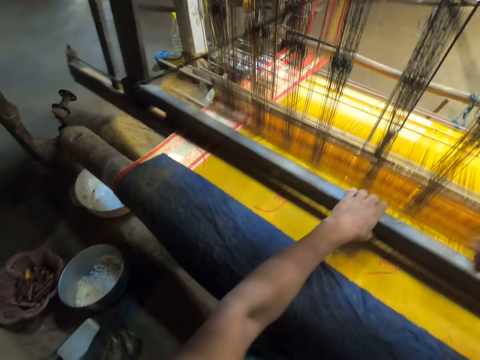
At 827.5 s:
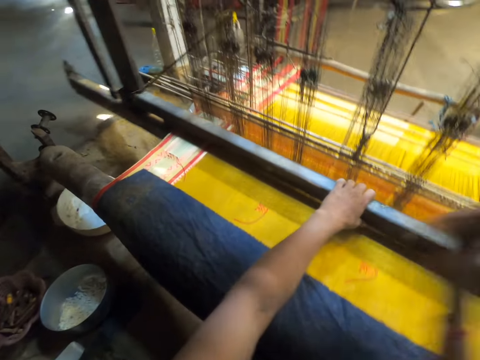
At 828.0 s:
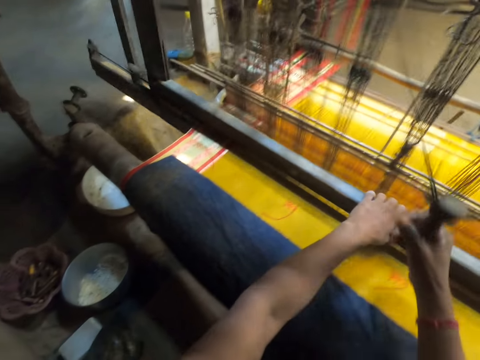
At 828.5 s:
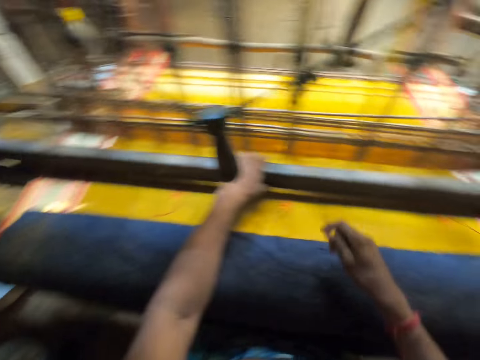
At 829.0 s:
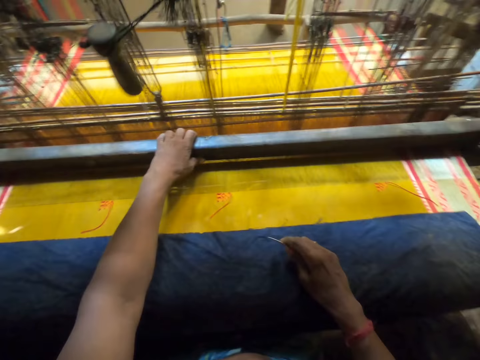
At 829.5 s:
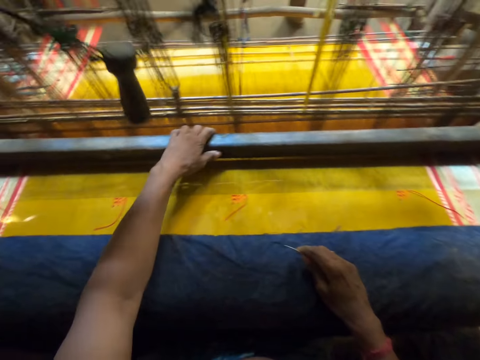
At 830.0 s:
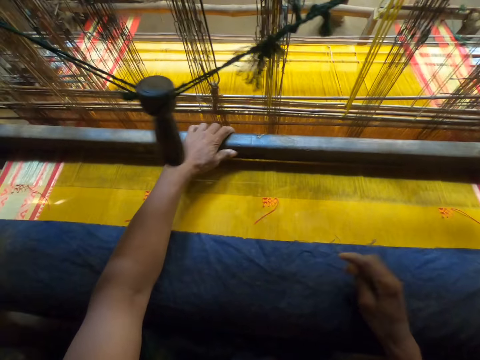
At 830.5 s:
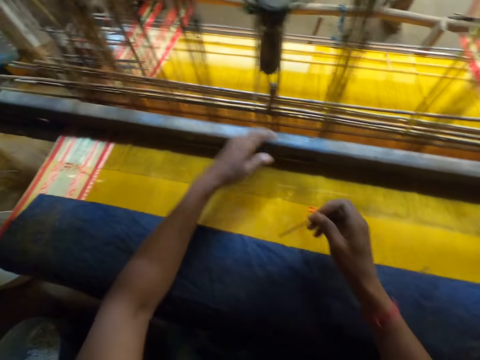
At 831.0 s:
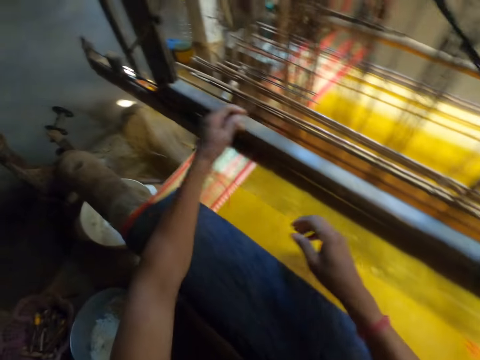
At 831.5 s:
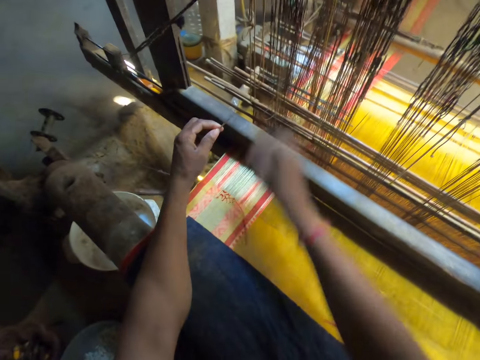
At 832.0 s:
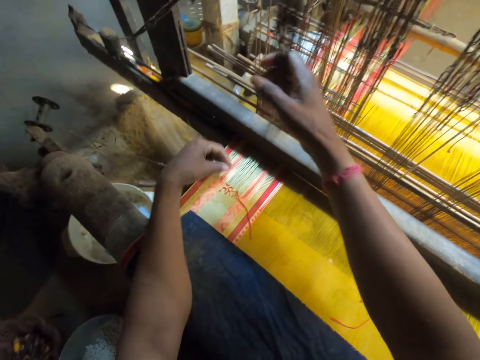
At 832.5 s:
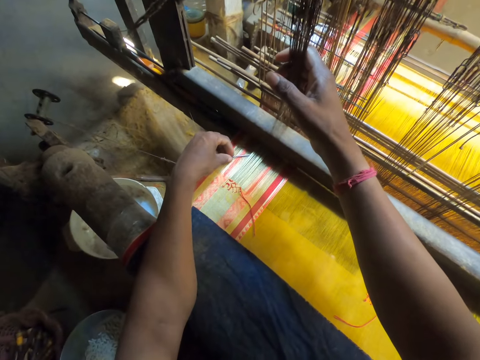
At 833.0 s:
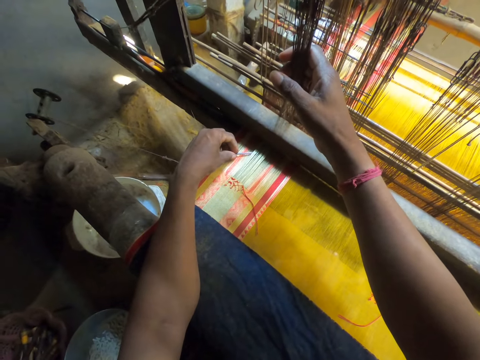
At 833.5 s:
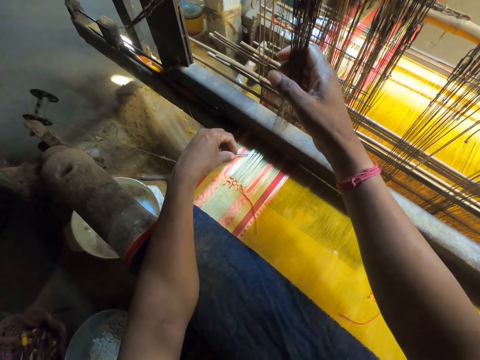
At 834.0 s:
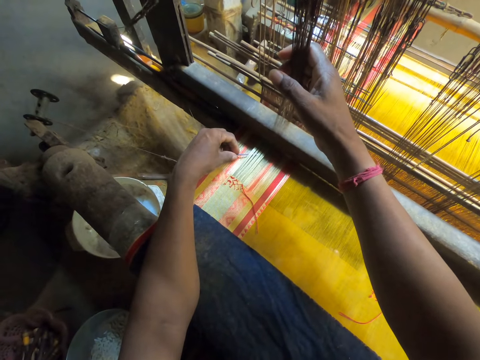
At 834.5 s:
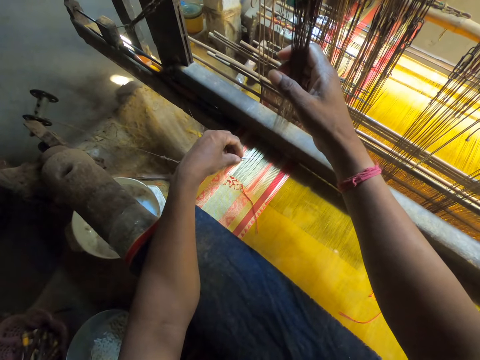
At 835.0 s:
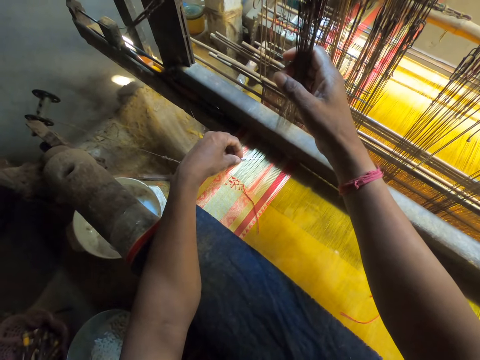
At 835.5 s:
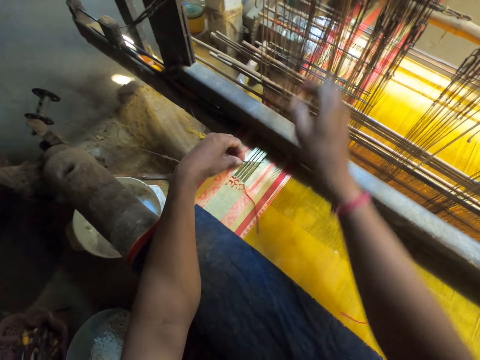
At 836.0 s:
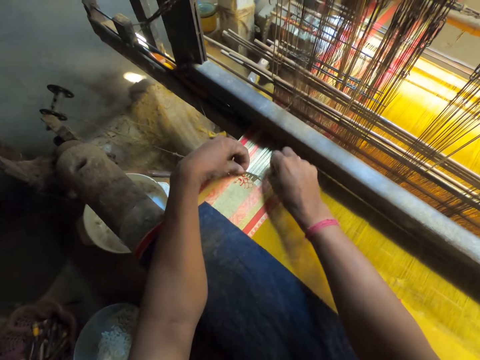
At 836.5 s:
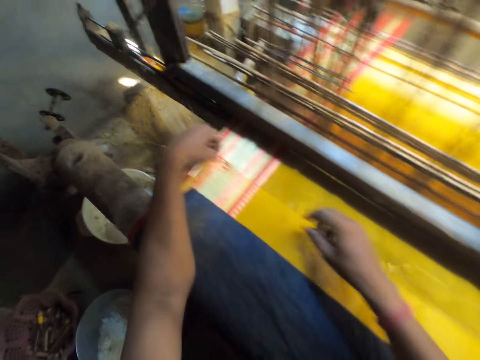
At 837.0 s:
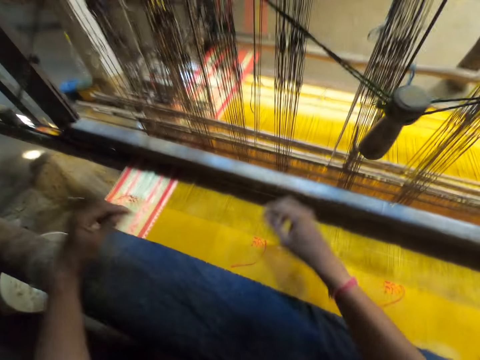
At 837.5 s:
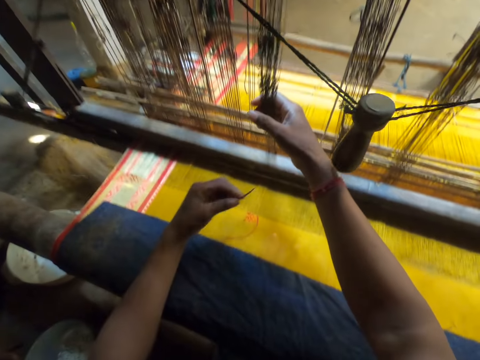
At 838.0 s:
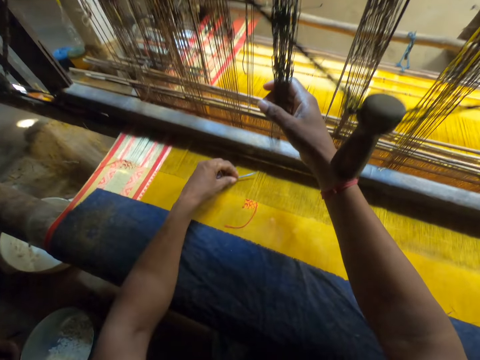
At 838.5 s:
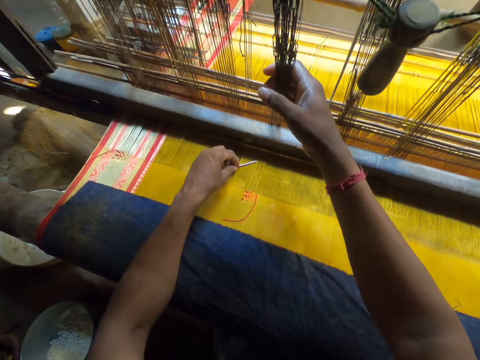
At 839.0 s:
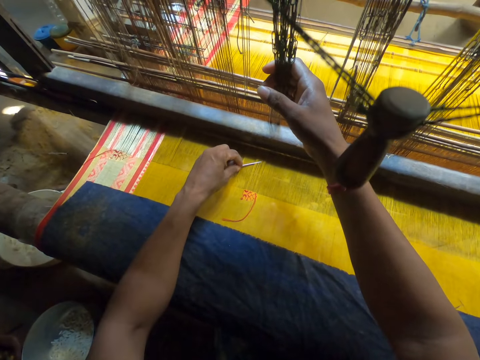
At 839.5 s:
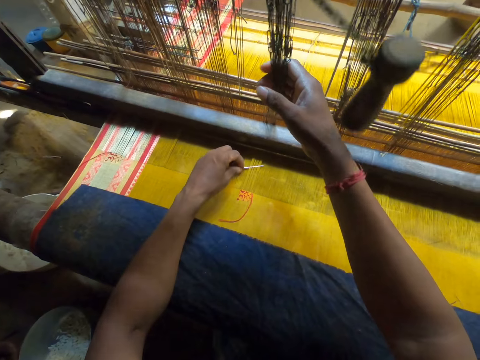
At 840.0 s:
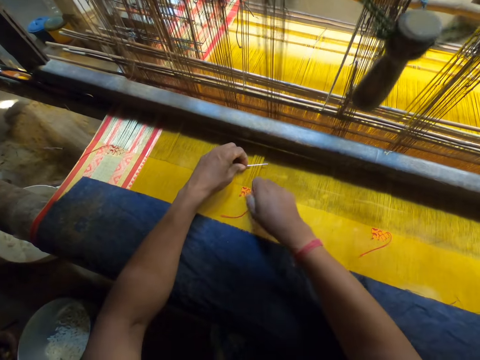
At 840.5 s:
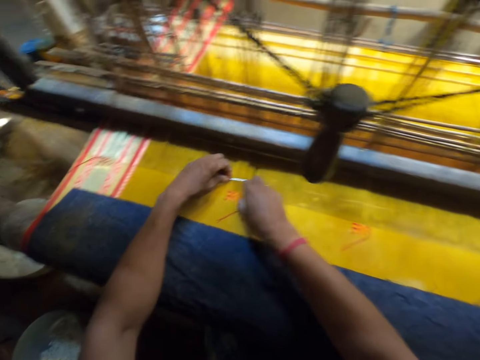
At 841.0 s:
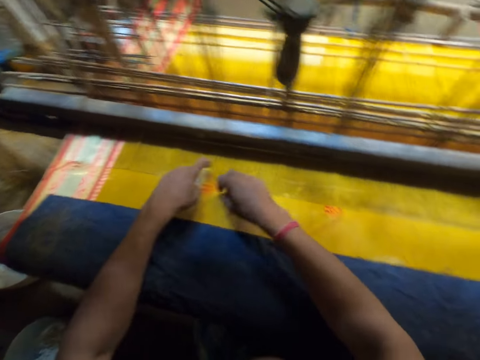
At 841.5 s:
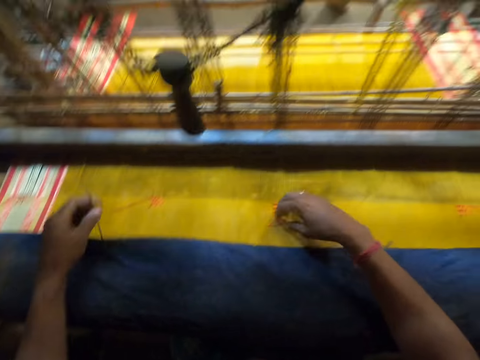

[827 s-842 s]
The camera wearer releases his right hand from the pull cord of the loom machine. He releases his left hand from the batten of the loom machine. He passes the tapestry needle from his right hand to his left hand. He grabs the warp thread on the loom machine with his right hand and inserts the tapestry needle into the warp with his left hand. He holds strings. He releases his right hand from the warp thread on the loom machine. He inserts the tapestry needle into the warp with his hands. He grabs the warp thread on the loom machine with his right hand. He hits the tapestry needle on the warp with his left hand. He holds the strings. He inserts the tapestry needle into the warp with his left hand. He straightens the strings with the needle. He releases his right hand from the warp thread on the loom machine. He inserts the tapestry needle into the warp with his hands.

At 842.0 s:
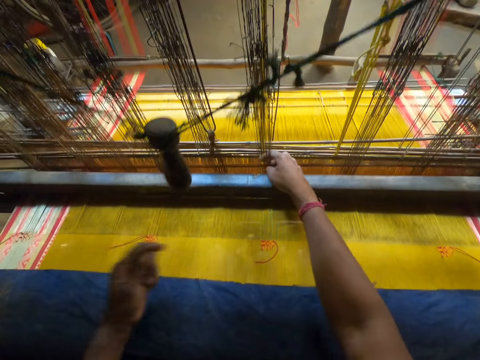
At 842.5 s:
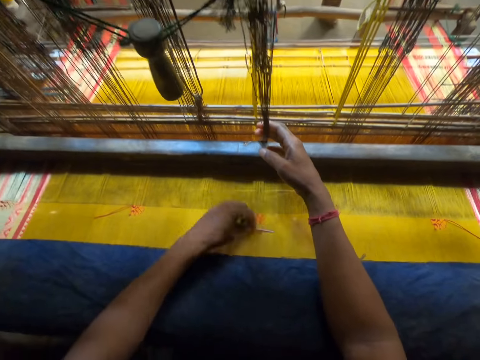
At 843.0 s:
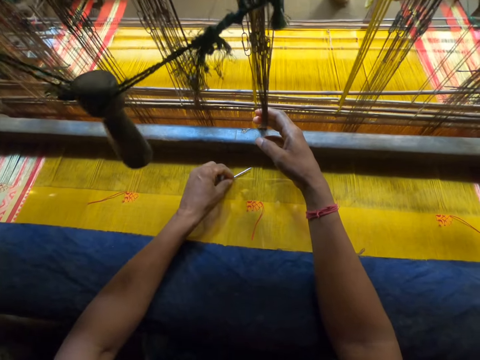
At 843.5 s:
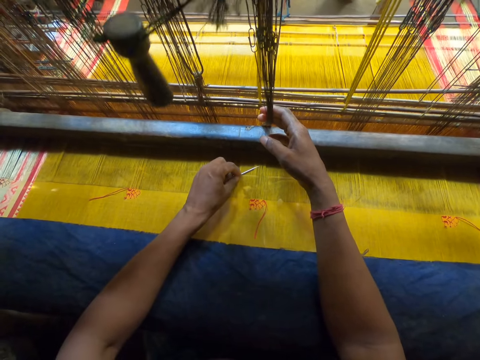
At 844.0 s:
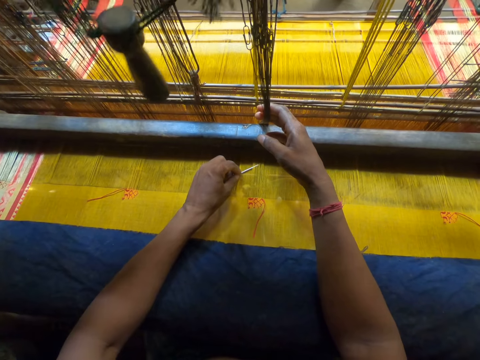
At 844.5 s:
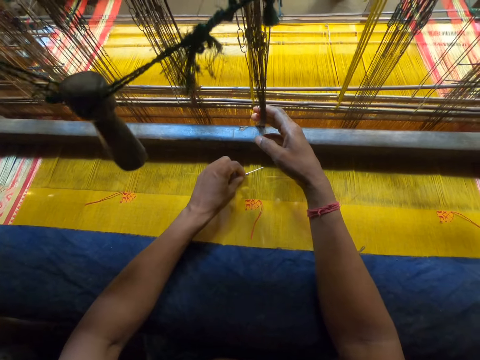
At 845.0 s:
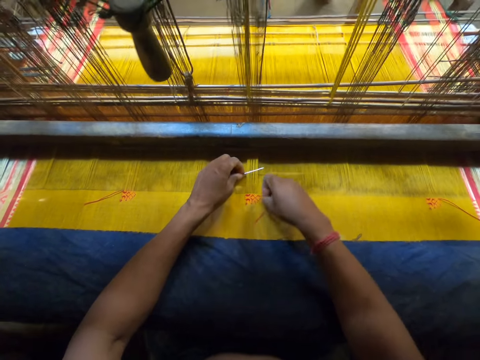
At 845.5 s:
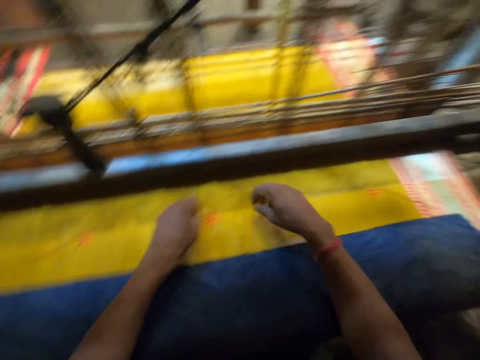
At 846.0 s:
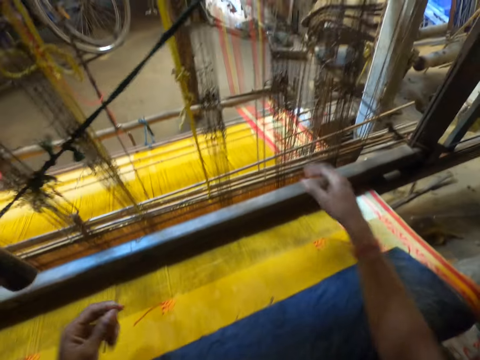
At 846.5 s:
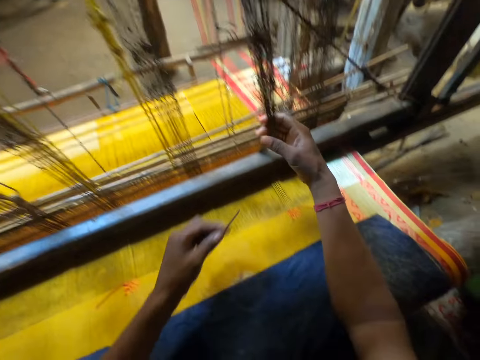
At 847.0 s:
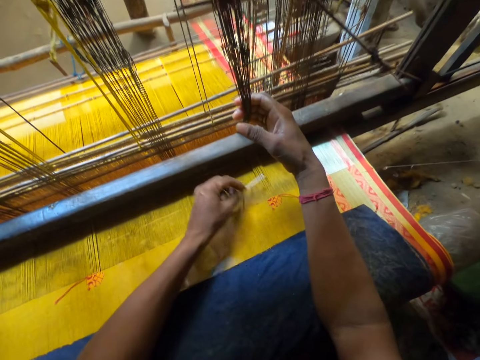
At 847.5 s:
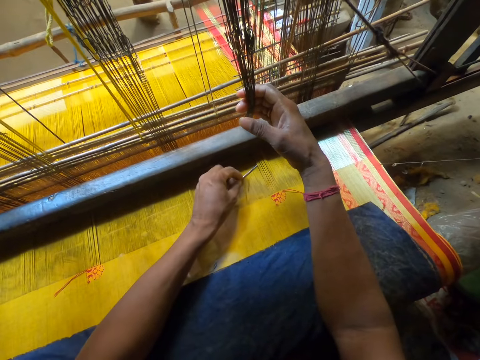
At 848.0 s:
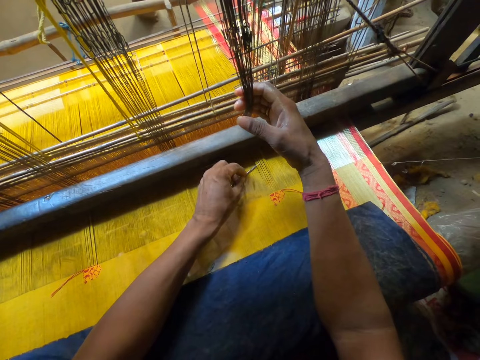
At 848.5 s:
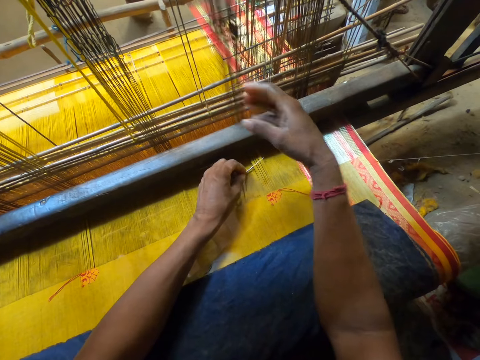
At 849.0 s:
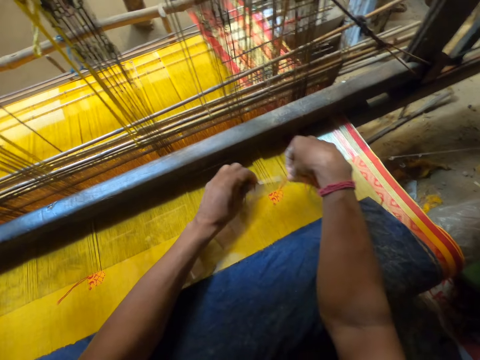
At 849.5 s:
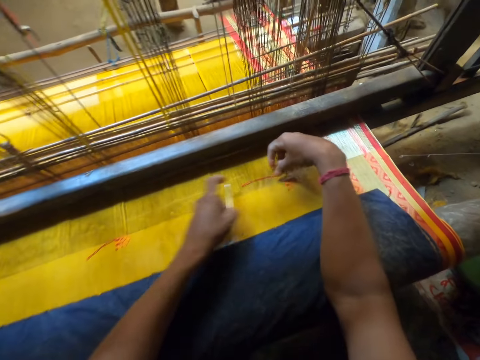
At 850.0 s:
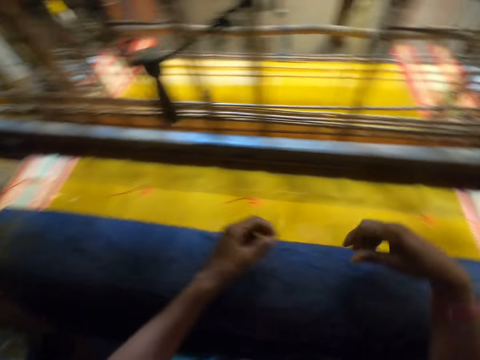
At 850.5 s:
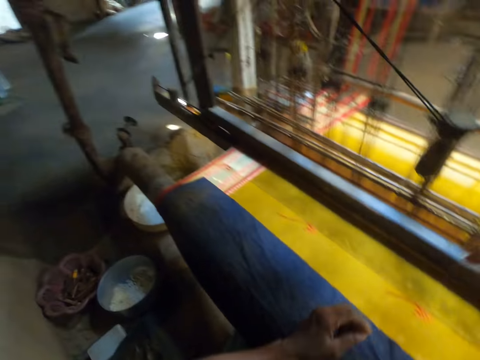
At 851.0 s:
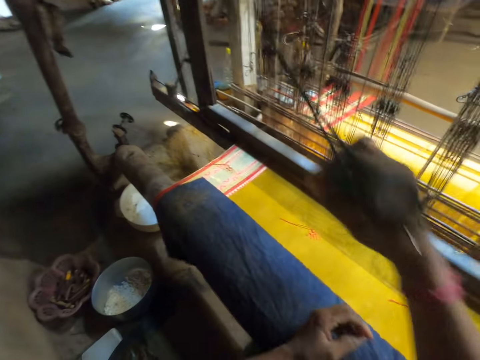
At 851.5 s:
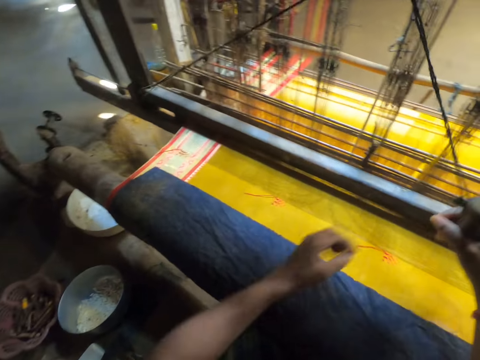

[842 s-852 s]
The camera wearer grabs the warp thread on the loom machine with his right hand. He holds strings. He hits the tapestry needle on the warp with his left hand. He inserts the tapestry needle into the warp with his hands. He releases his right hand from the warp thread on the loom machine. He adjusts the warp thread on the loom machine with his right hand. He grabs the warp thread on the loom machine with his right hand. He holds the strings. He hits the tapestry needle on the warp with his left hand. He inserts the tapestry needle into the warp with his hands. He straightens the strings with the needle. He releases his right hand from the warp thread on the loom machine. He adjusts the warp thread on the loom machine with his right hand. He passes the needle to the right hand. He grabs the pull cord of the loom machine with his right hand.
